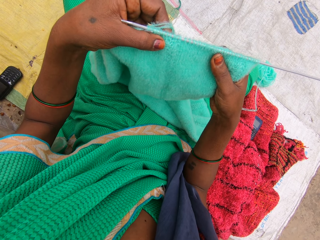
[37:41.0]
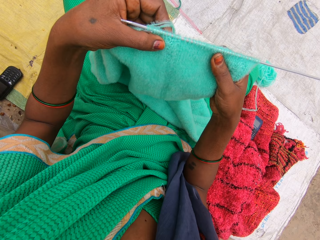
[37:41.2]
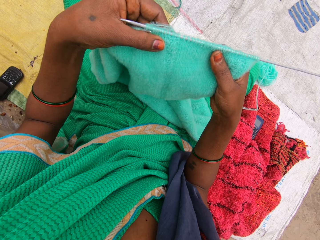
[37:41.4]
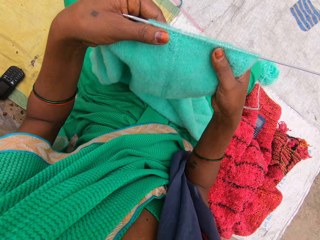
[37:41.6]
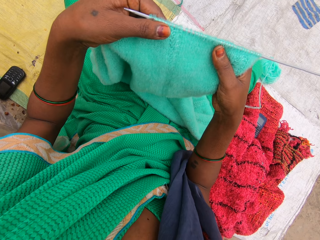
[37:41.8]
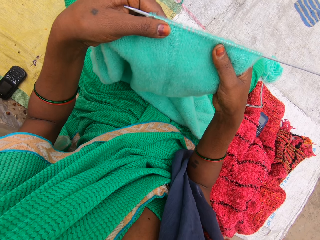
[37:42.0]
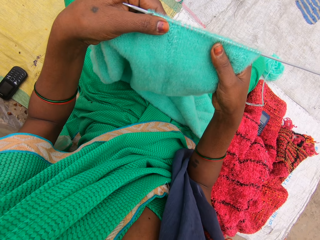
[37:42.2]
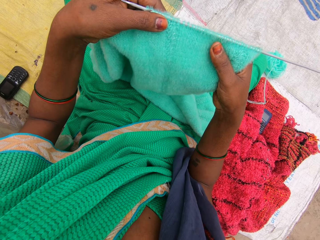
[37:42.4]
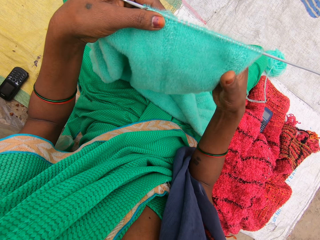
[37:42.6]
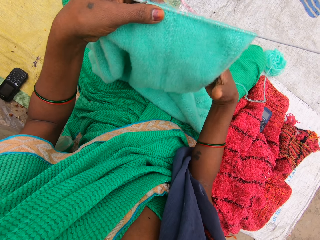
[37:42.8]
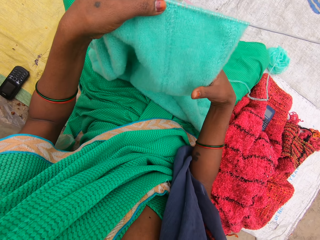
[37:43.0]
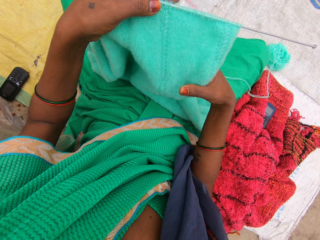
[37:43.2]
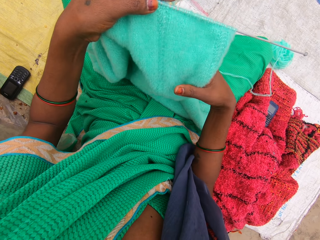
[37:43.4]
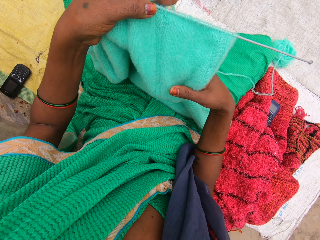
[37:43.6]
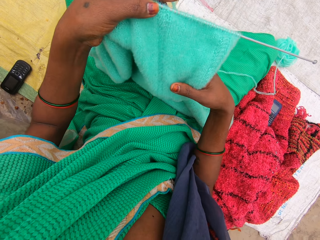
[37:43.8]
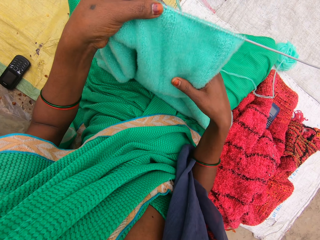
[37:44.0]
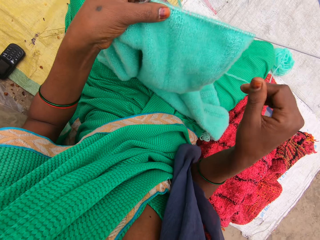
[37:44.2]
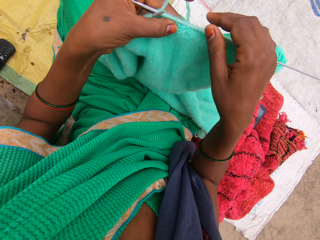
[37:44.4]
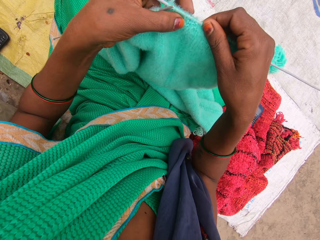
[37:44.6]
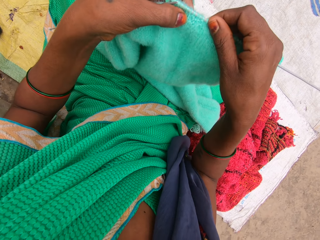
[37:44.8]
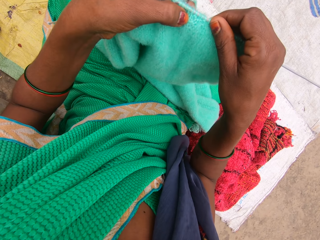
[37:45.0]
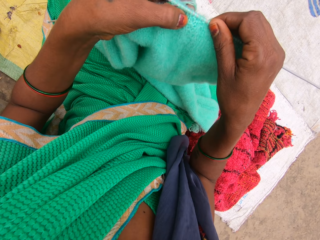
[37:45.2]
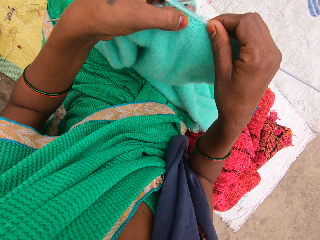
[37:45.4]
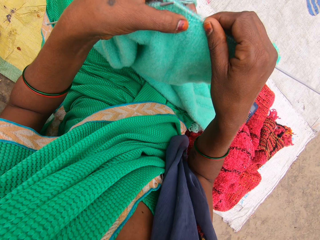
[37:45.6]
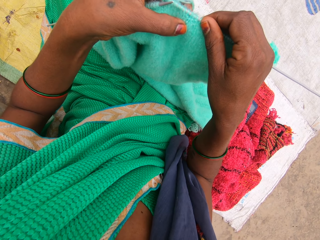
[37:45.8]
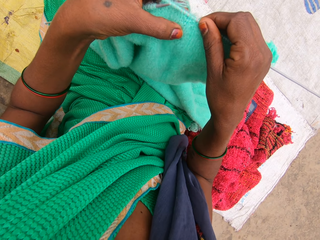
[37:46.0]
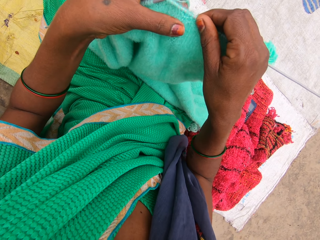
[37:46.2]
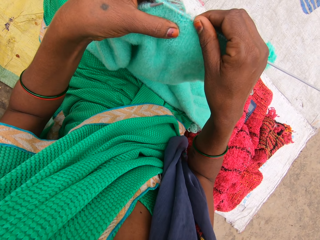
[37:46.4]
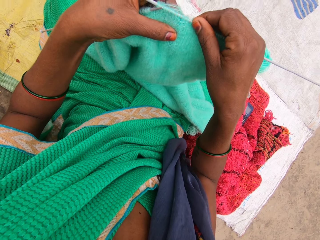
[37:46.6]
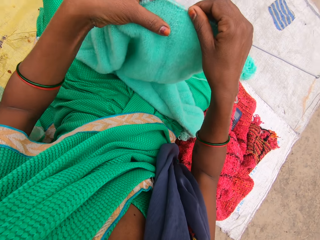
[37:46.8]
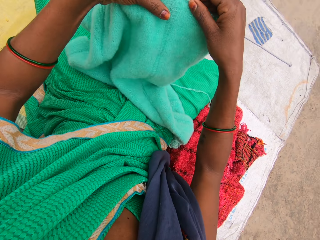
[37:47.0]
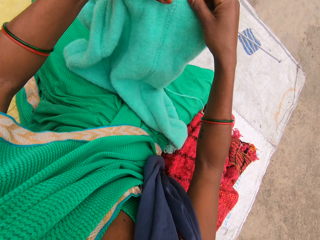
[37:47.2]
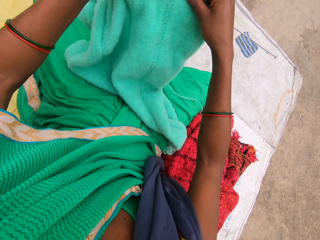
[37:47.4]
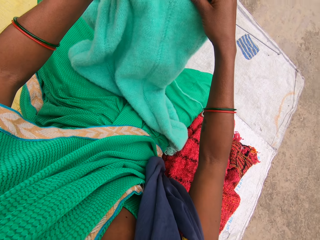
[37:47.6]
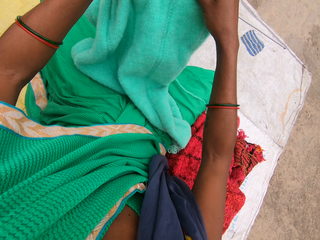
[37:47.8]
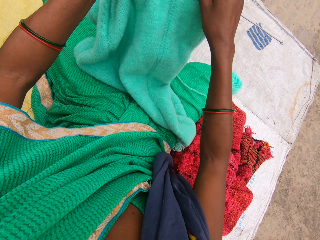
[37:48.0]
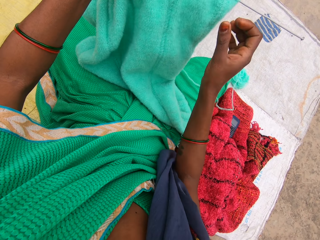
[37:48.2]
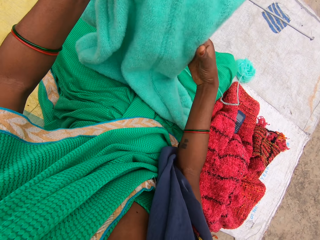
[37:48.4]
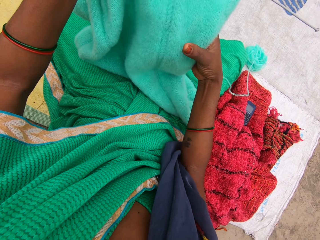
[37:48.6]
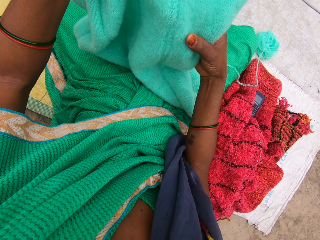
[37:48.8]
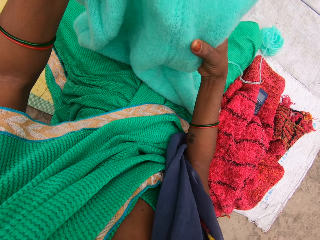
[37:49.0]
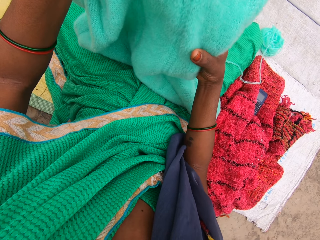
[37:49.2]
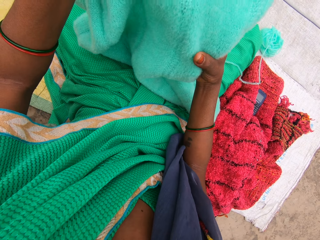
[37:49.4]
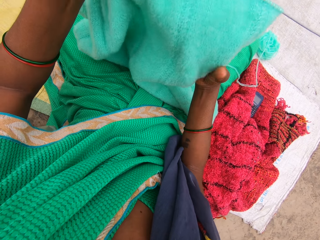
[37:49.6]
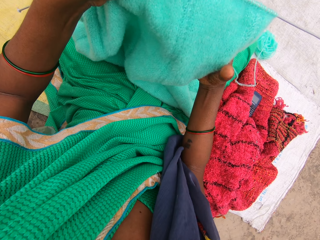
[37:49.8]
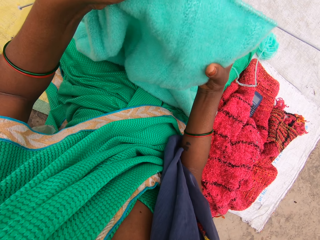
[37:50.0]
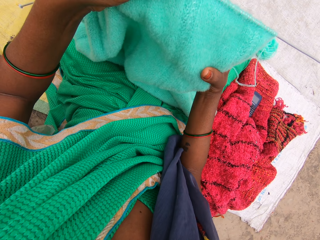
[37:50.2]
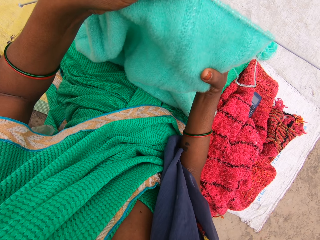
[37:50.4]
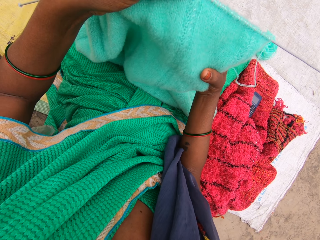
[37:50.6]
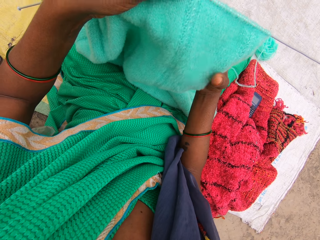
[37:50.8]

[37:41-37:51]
The camera wearer moves a hand along the knitted cloth. They hold the piece of cloth. They hold the crochet. They look at the piece of cloth. They move the cloth and hold the cloth.

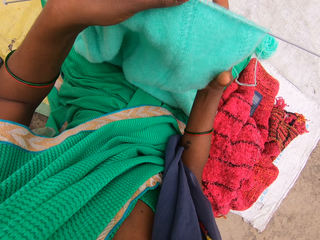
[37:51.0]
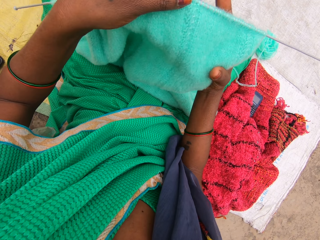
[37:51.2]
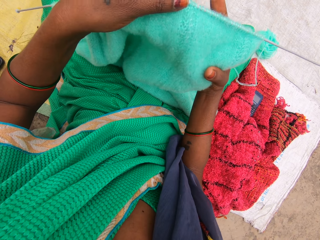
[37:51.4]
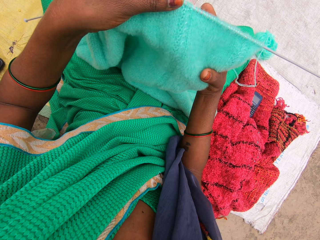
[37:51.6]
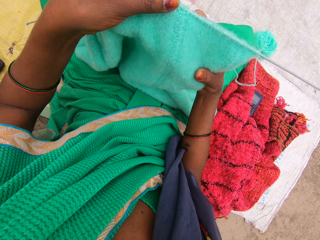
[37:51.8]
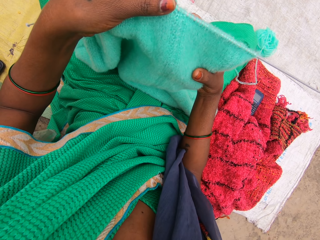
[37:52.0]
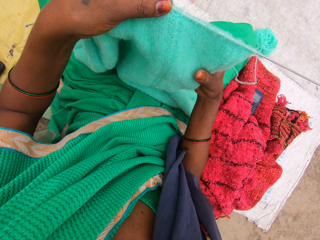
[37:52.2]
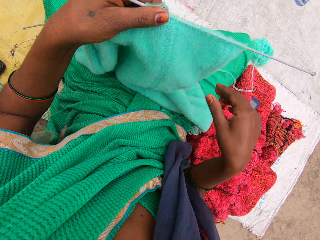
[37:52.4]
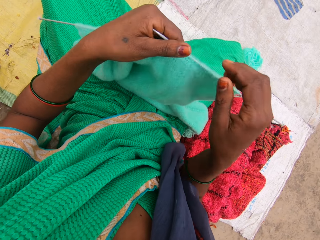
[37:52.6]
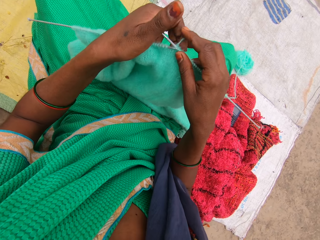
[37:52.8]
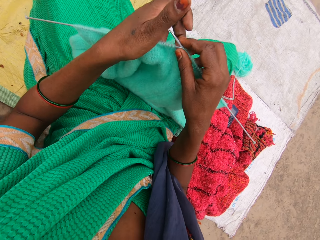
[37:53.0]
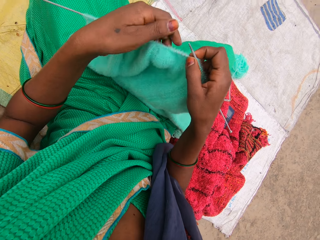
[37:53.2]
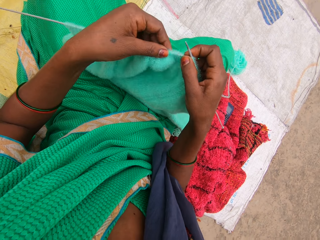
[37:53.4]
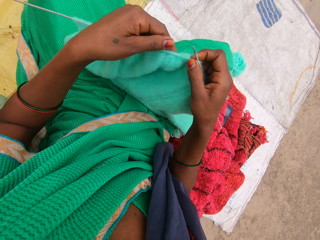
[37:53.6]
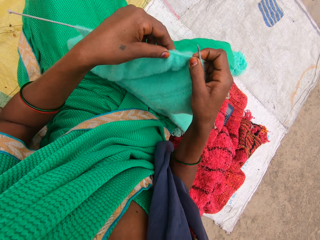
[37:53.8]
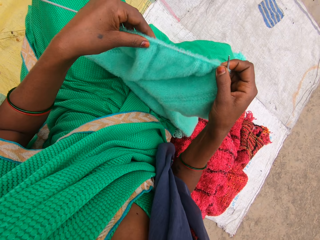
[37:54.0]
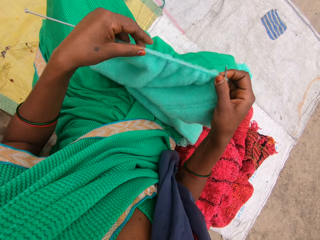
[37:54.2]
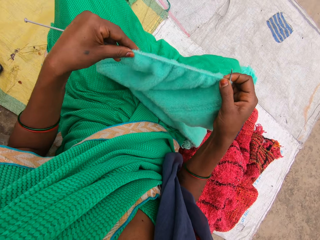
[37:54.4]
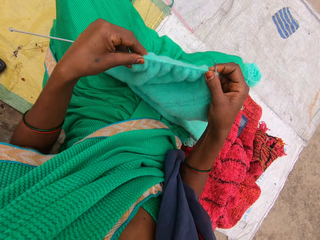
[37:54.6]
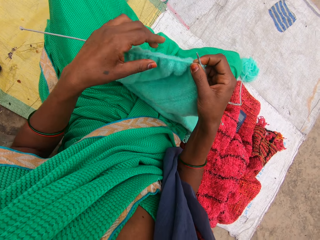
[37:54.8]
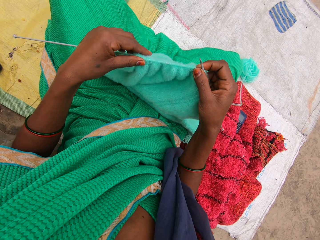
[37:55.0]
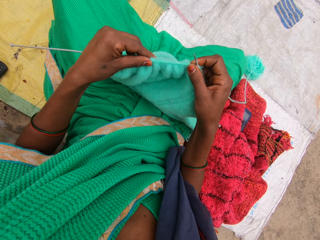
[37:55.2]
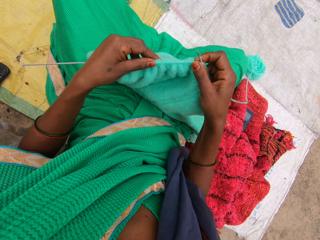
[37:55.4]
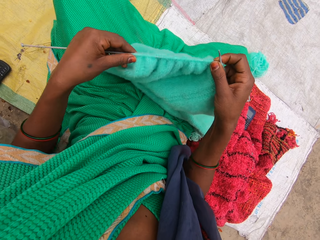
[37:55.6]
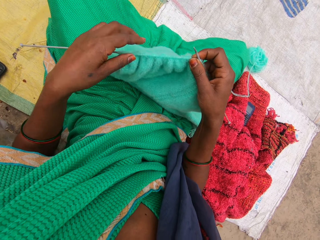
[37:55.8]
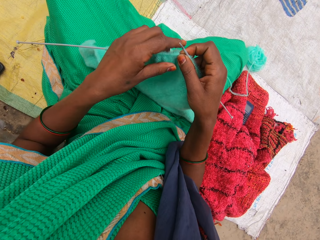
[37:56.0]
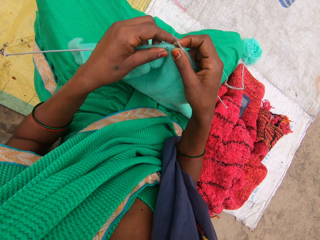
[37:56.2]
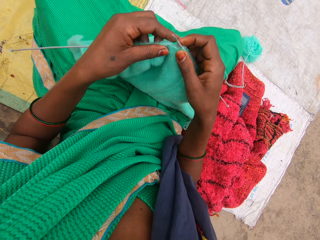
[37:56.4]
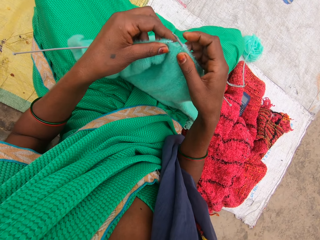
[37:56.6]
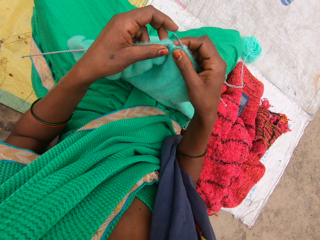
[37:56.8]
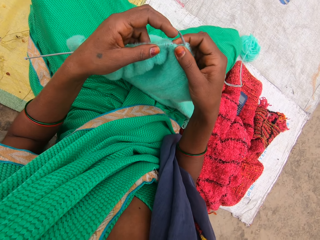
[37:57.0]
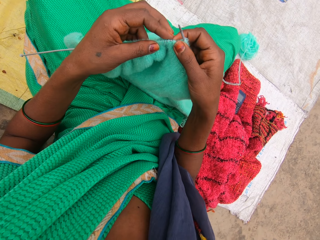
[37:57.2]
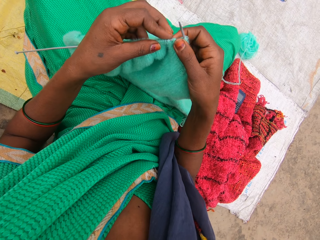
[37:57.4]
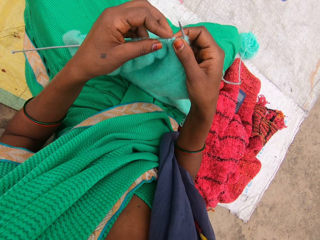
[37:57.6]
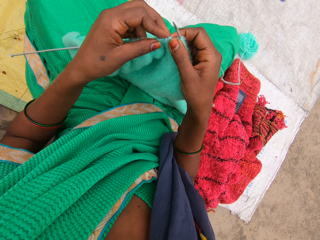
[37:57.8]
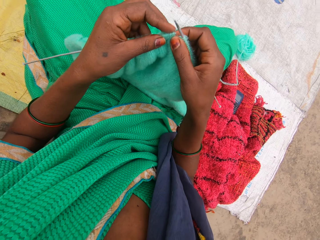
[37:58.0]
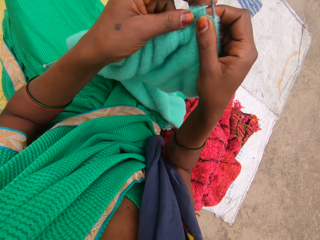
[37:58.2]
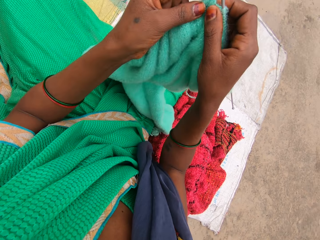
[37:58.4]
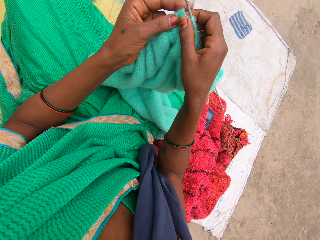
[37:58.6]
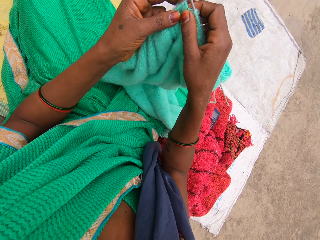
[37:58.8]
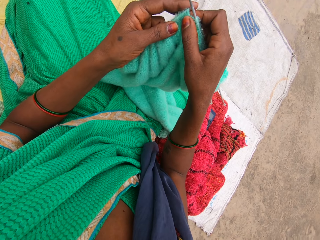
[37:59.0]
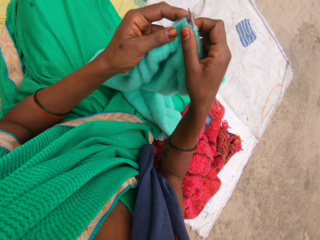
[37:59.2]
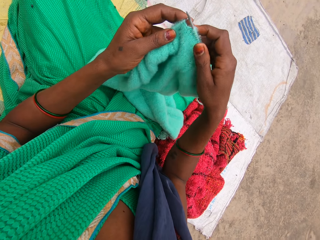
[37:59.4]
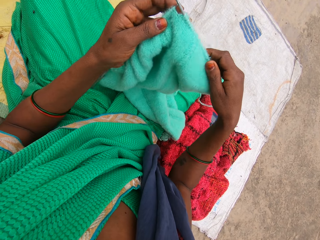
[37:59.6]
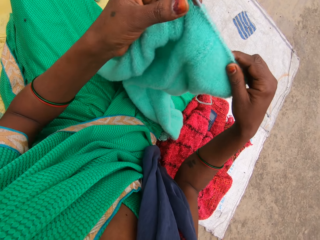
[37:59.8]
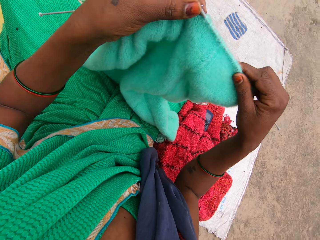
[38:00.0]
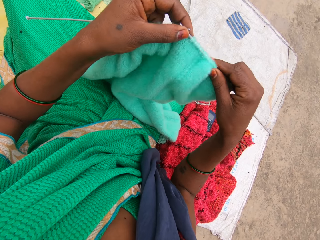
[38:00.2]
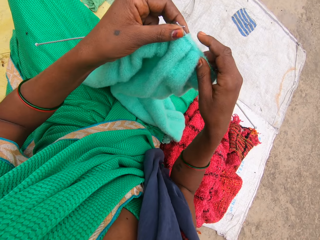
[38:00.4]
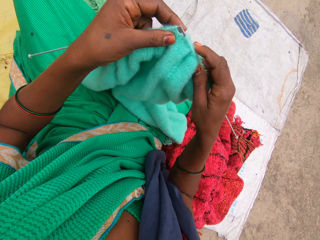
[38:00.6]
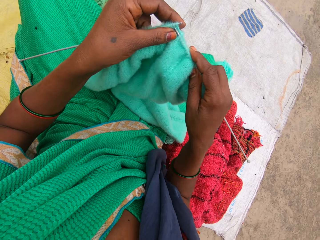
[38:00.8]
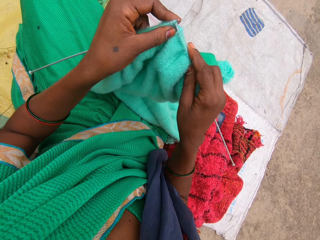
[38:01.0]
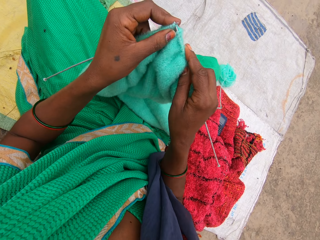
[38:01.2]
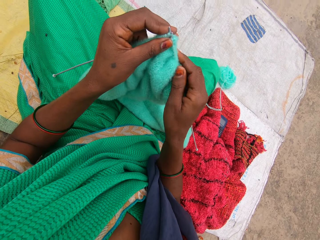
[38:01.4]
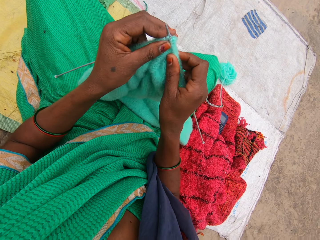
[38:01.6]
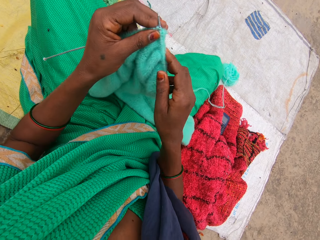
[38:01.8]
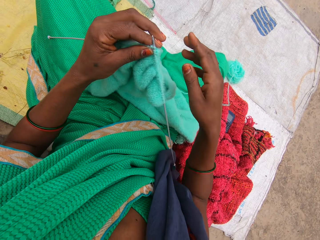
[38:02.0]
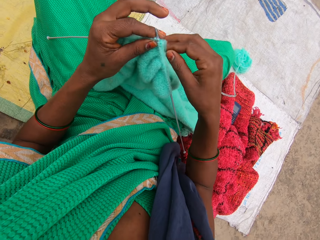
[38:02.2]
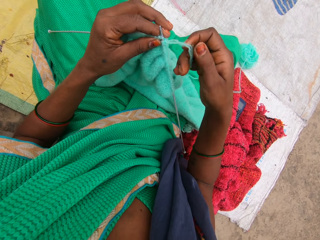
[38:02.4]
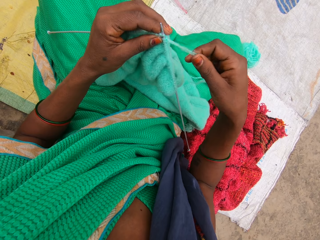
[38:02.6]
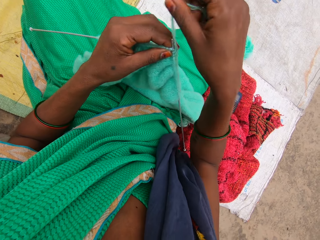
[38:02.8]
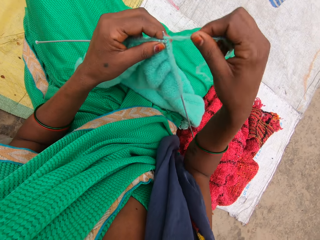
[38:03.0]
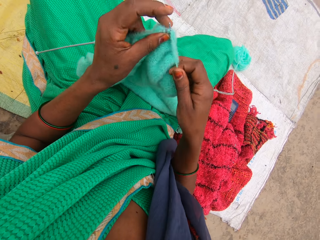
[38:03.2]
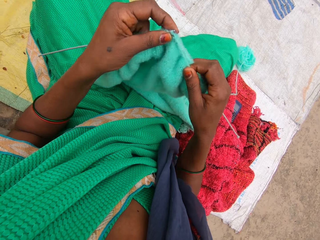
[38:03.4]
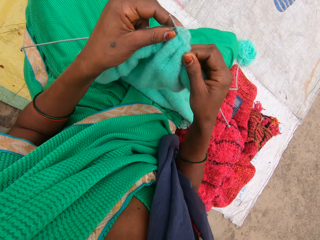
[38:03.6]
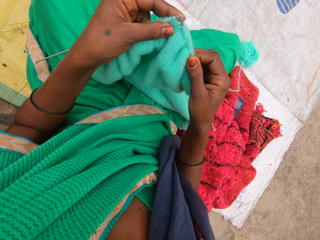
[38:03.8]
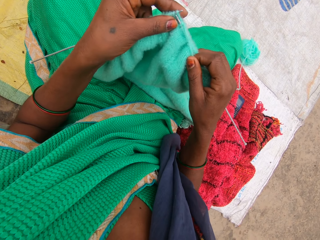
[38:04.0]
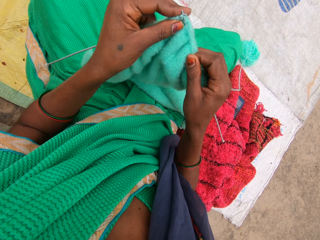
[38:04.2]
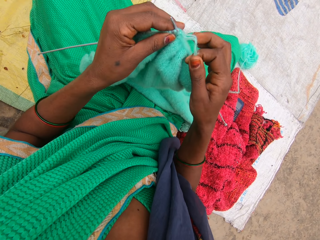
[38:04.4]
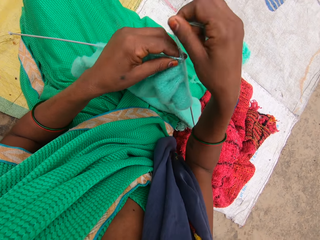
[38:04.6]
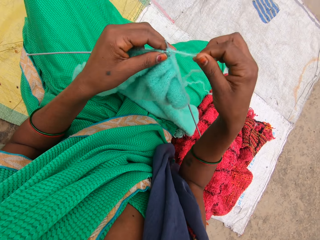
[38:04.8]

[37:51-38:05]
The camera wearer looks at the piece of cloth. They hold the crochet and move the knitted cloth along the crochet. They converse with a woman. They hold the crochet. The woman converses with the camera wearer. The camera wearer lifts the knitted cloth. They hold the piece of cloth, move a hand along the crochet and move the knitted cloth. They converse with the woman. They sew the piece of cloth.
